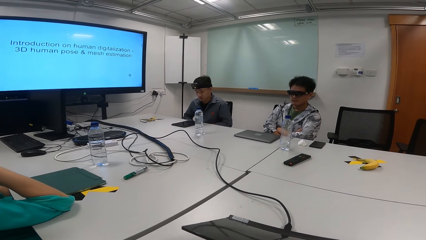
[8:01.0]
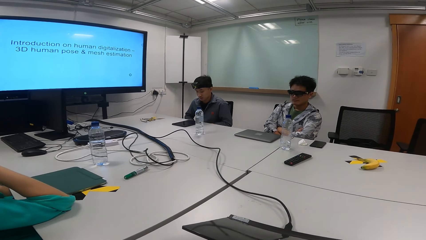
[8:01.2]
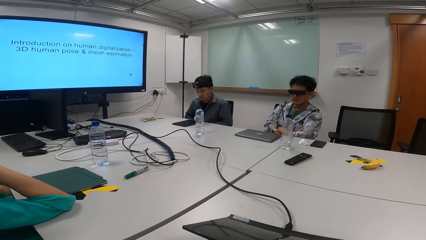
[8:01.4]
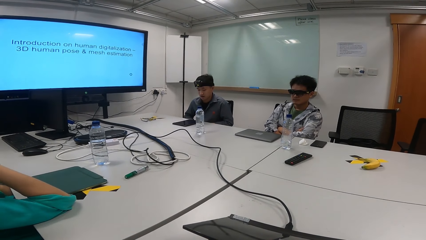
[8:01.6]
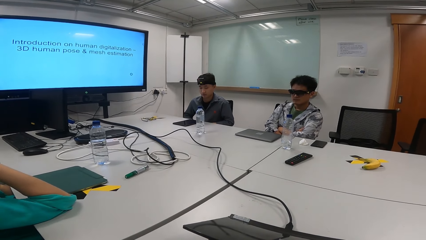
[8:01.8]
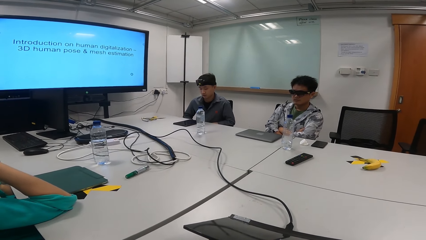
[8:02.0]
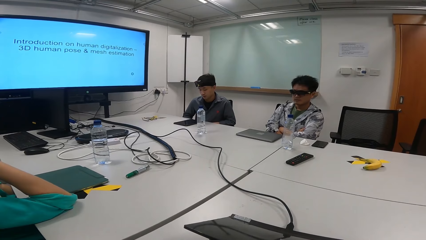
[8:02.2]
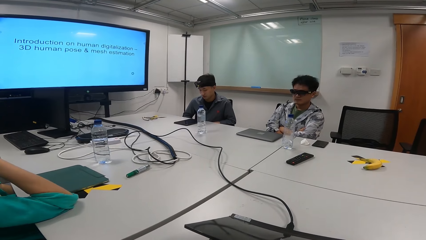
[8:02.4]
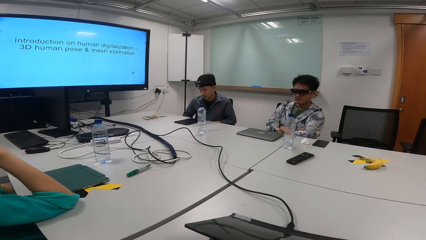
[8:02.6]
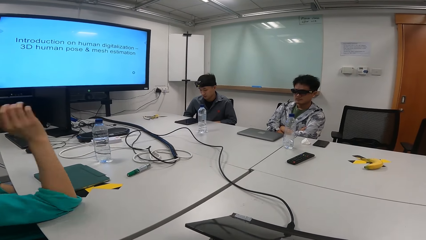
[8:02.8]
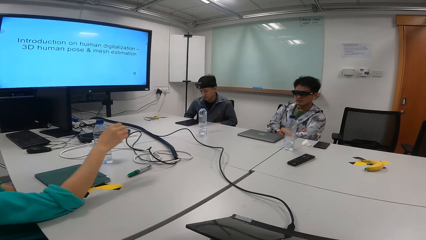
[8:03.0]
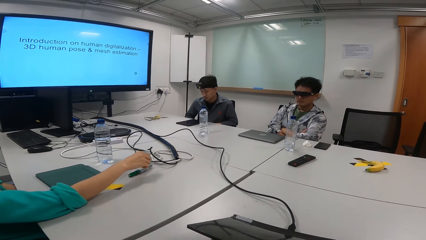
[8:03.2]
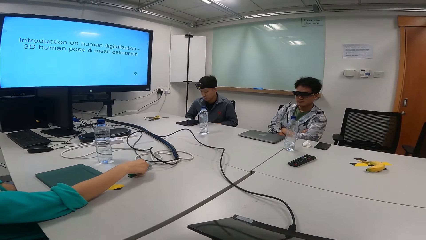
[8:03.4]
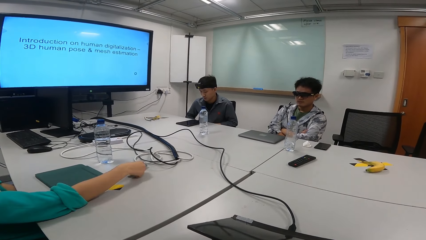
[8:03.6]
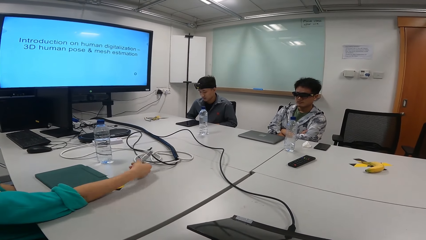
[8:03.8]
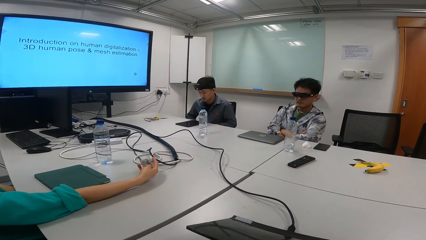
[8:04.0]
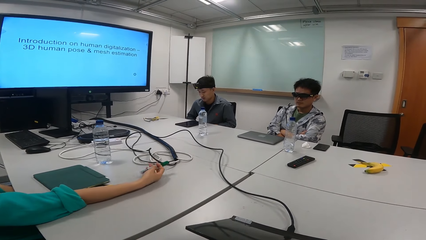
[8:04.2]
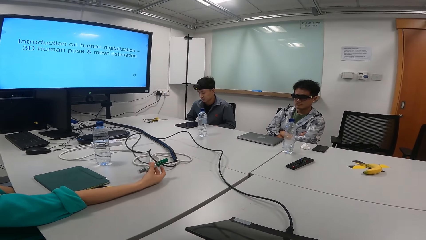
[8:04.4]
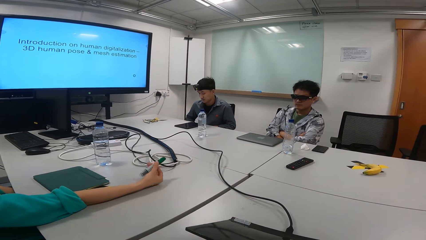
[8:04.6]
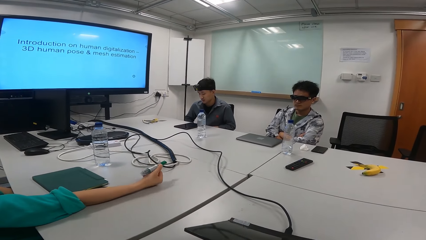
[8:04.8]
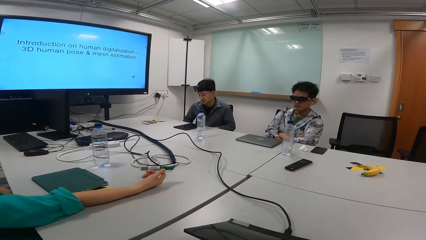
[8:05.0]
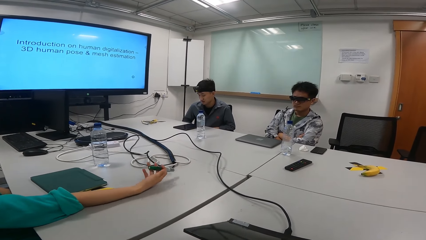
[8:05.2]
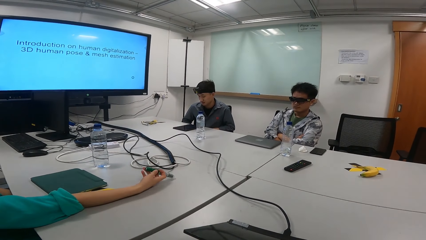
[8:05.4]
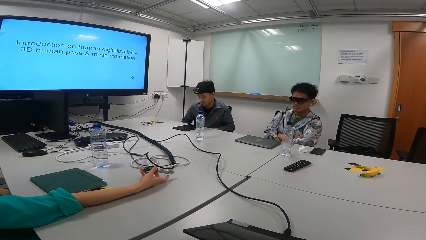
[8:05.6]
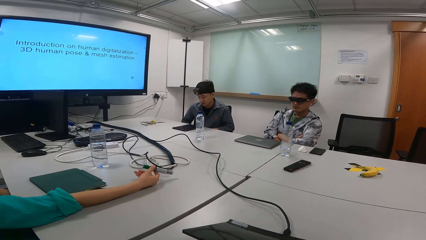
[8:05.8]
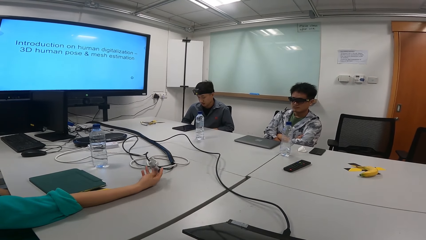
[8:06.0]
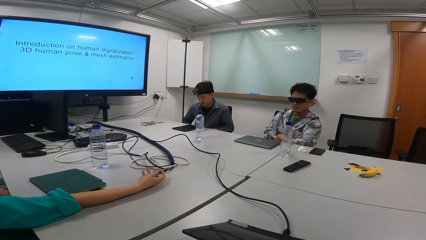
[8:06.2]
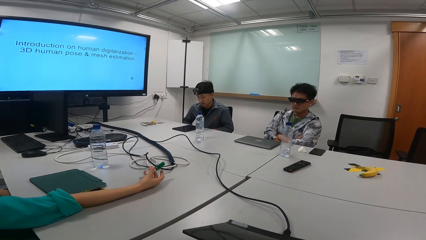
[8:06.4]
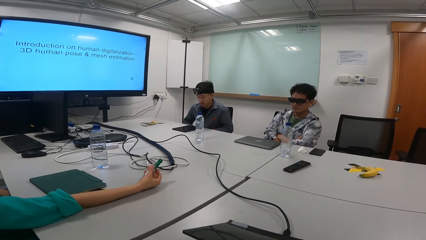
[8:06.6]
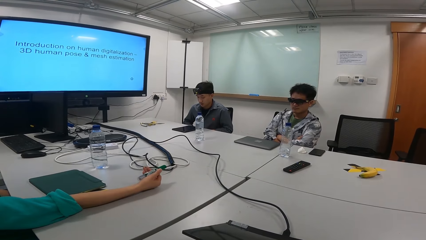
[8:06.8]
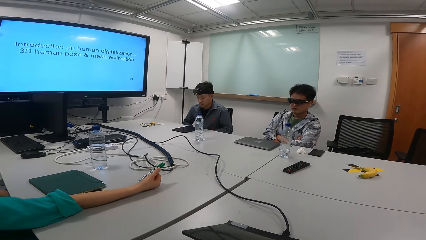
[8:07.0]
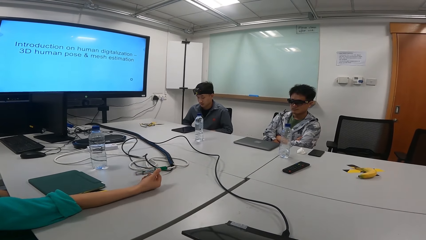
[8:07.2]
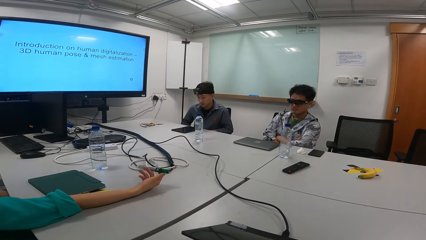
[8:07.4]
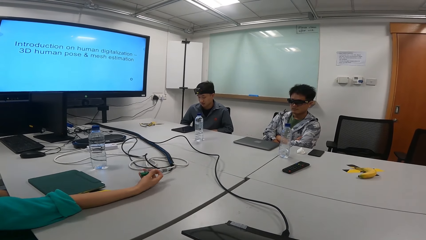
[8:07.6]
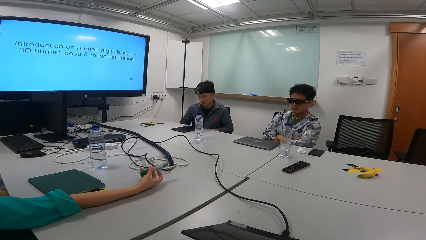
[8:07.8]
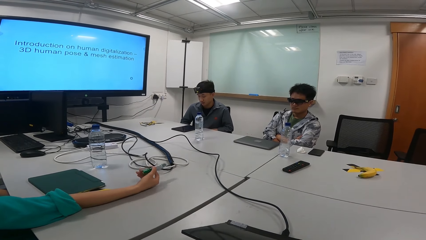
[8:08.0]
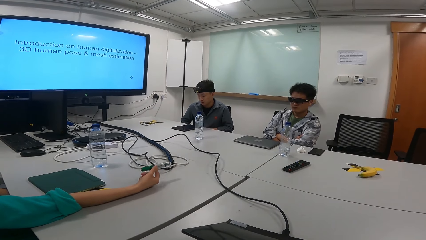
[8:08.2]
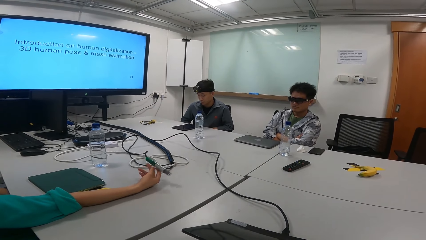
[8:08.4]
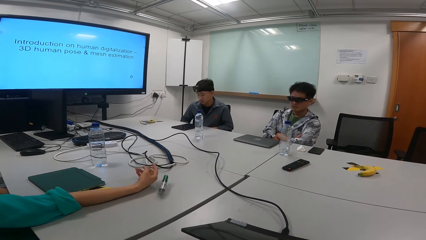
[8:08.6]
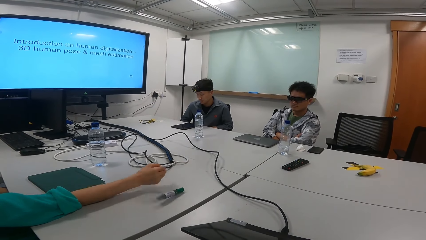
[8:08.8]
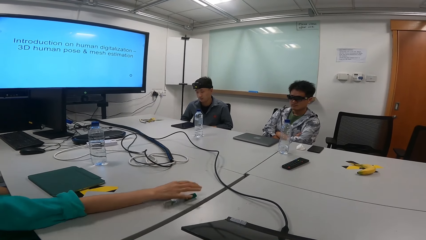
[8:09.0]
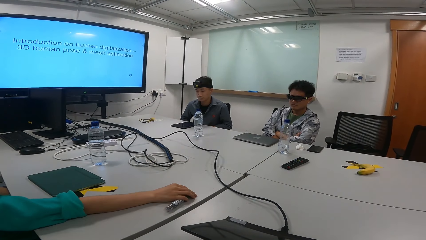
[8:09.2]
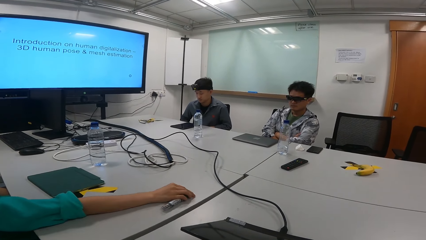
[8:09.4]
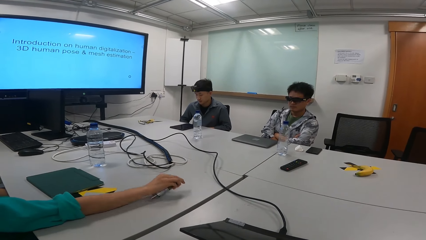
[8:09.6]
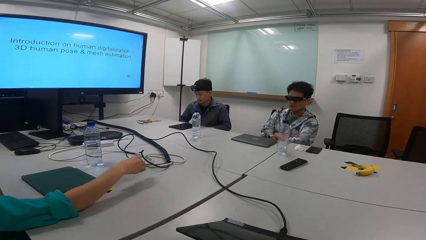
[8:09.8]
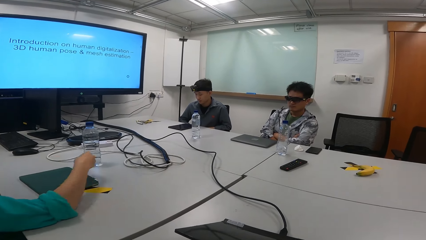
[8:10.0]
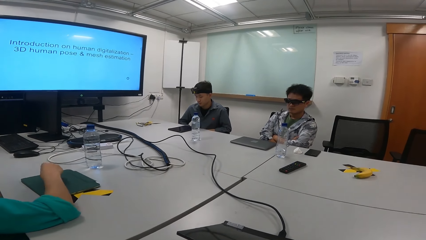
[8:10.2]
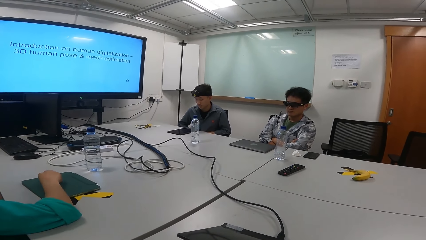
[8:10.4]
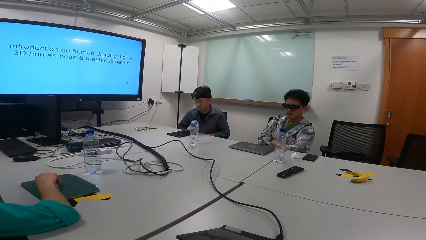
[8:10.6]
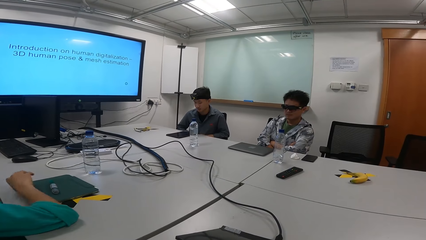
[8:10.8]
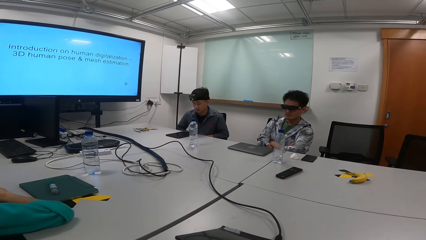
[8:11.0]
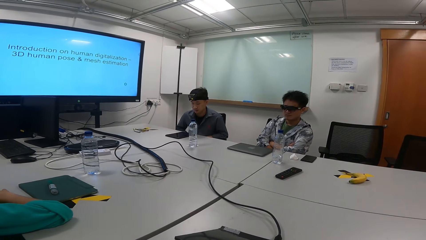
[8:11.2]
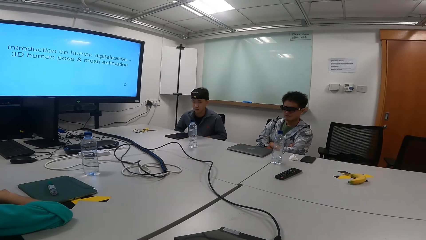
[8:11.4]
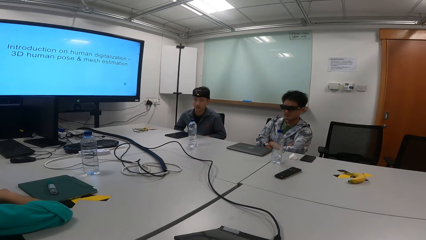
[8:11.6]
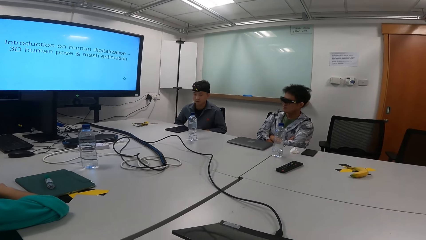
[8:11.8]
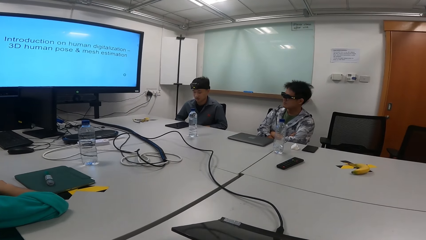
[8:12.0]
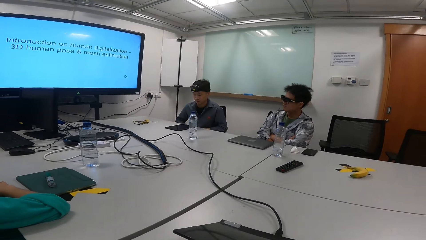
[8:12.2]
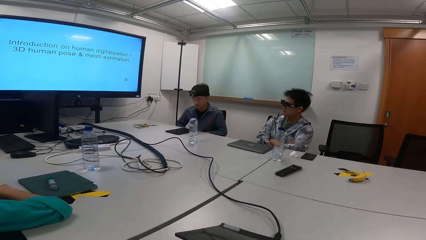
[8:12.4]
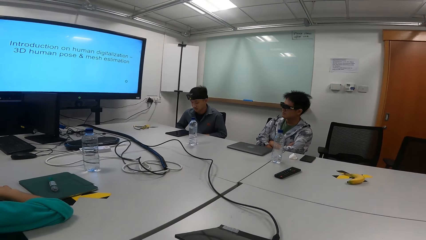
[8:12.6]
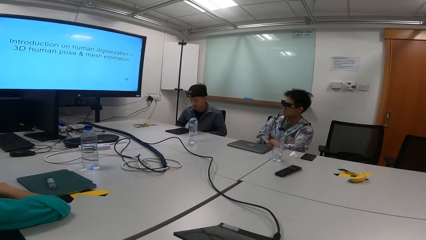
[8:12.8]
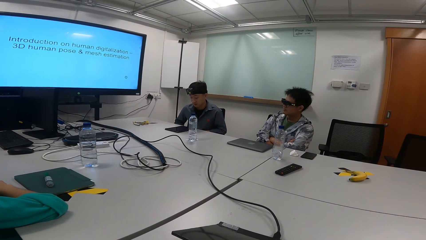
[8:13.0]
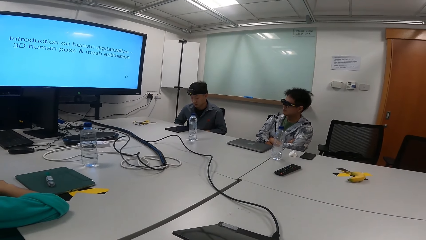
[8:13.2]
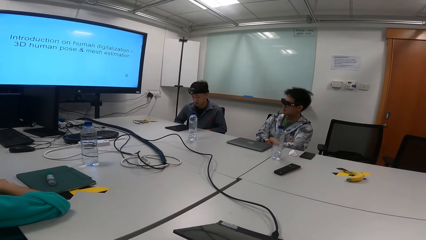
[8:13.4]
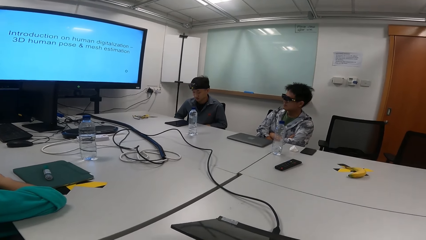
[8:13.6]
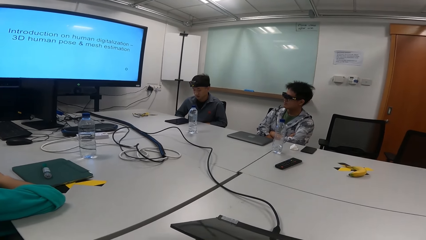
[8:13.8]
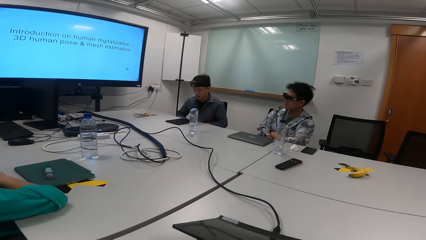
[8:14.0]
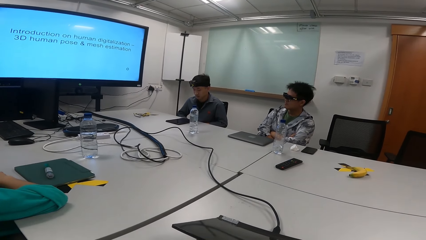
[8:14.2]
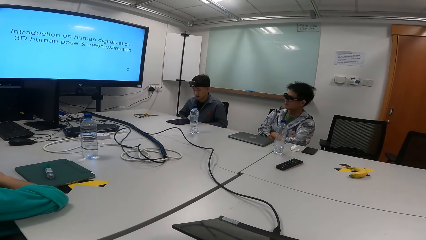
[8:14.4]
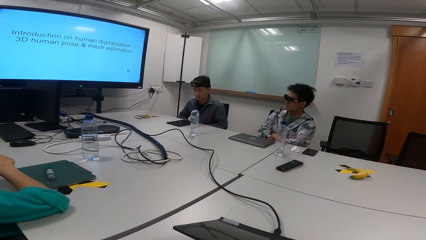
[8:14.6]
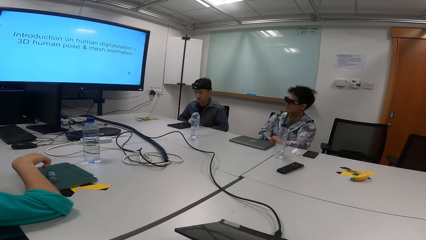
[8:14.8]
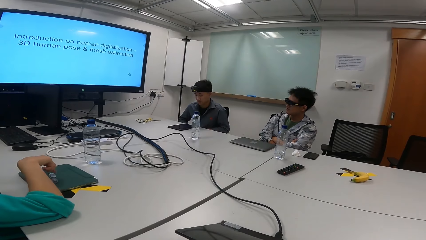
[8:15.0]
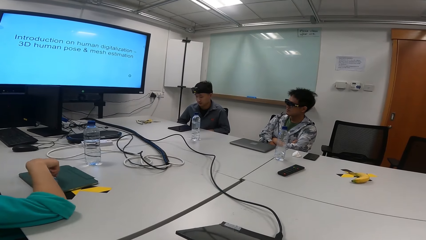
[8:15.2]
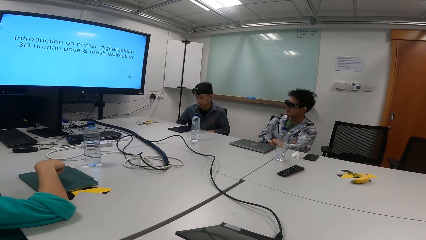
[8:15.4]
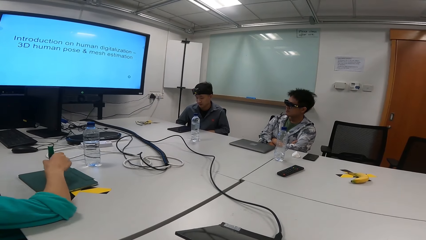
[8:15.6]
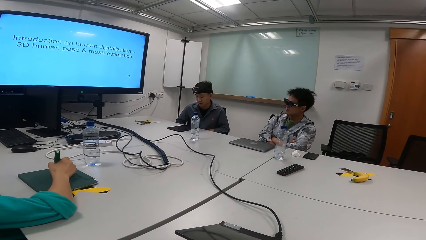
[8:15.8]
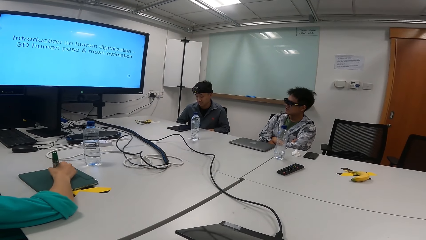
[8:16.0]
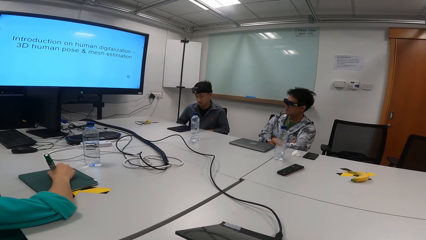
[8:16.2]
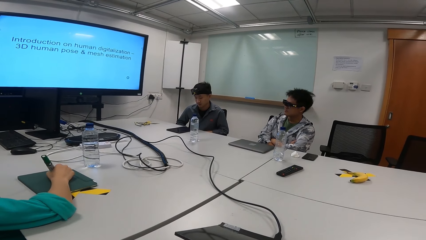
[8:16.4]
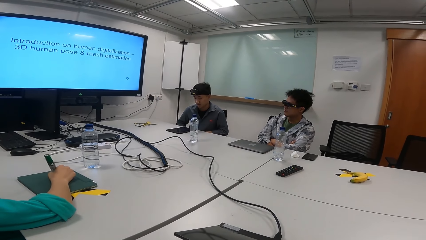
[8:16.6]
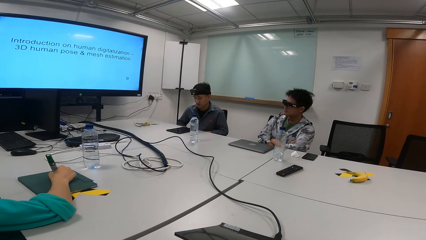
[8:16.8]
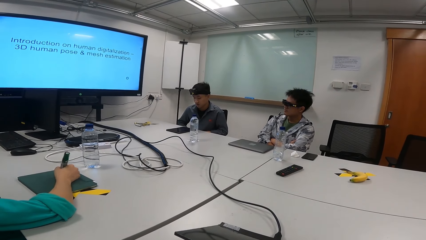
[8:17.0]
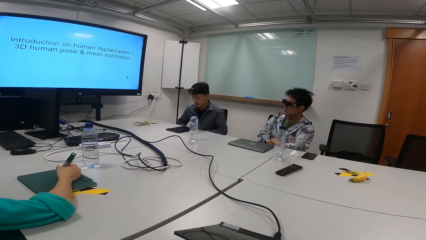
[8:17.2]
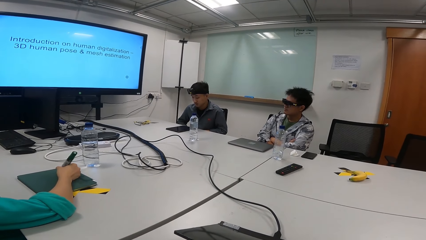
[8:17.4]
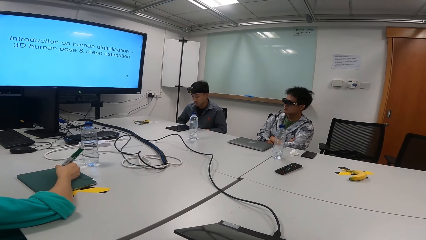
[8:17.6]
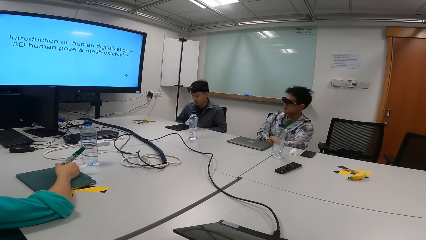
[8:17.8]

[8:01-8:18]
A person picks up the marker pen from the table. The person moves the marker pen in the hand. The person is playing with the pen. The person picks up the marker pen. The person drops the pen. The person places the marker pen on the tablet or on top of a book. The person picks up the marker pen. The person drops the pen.
